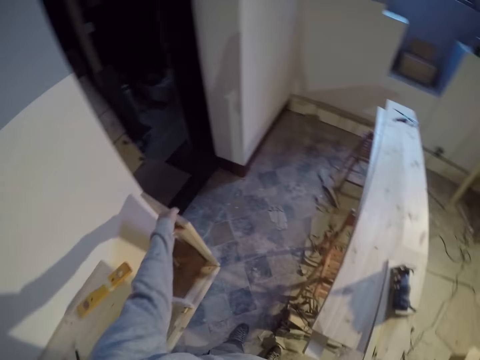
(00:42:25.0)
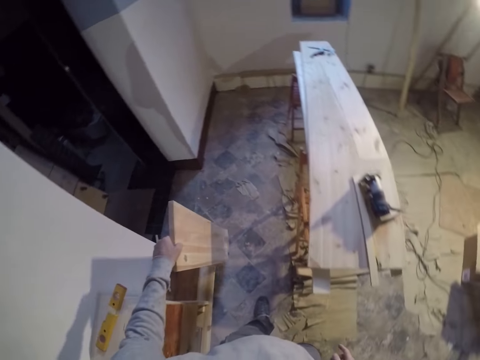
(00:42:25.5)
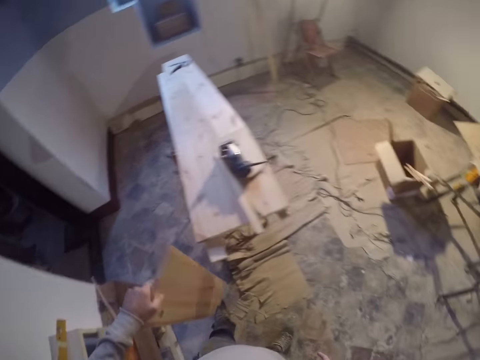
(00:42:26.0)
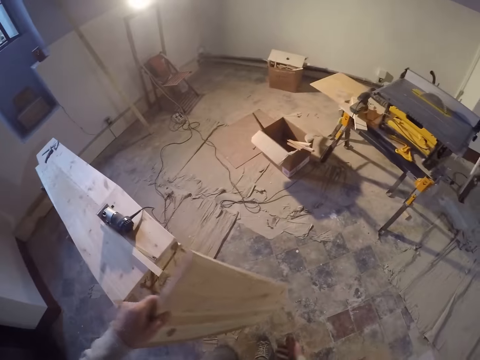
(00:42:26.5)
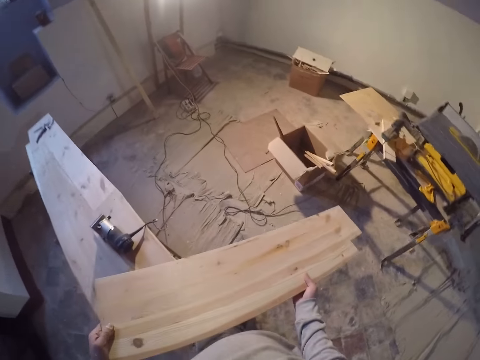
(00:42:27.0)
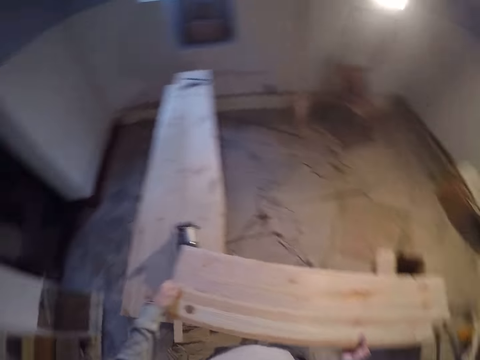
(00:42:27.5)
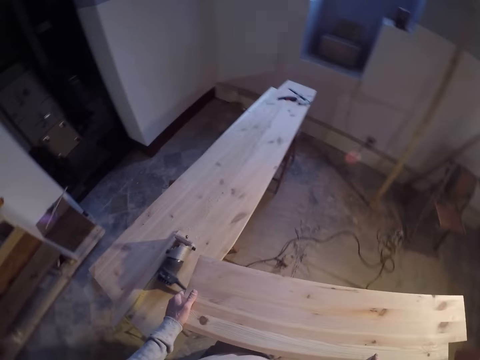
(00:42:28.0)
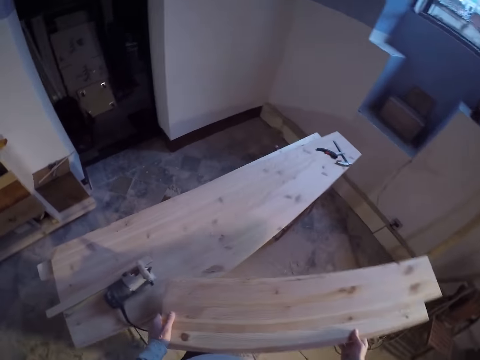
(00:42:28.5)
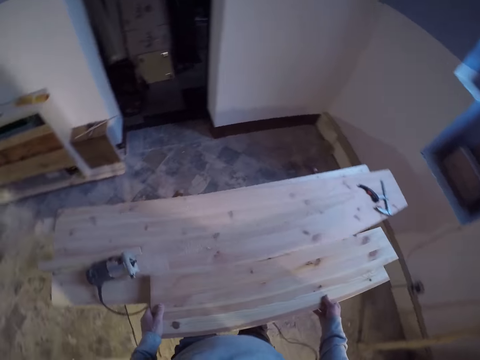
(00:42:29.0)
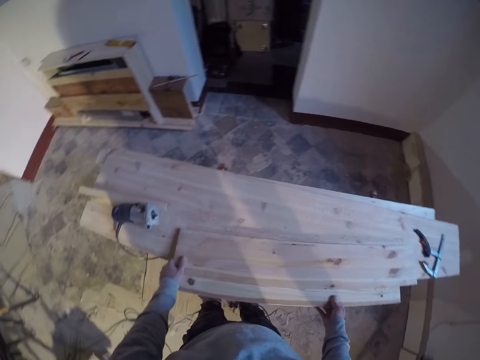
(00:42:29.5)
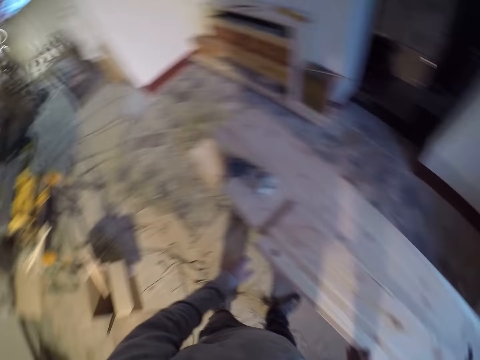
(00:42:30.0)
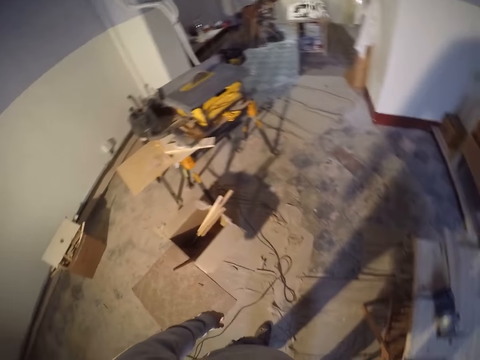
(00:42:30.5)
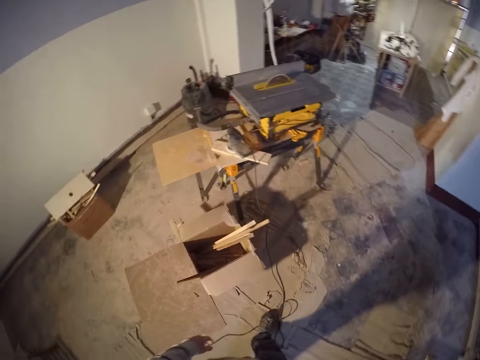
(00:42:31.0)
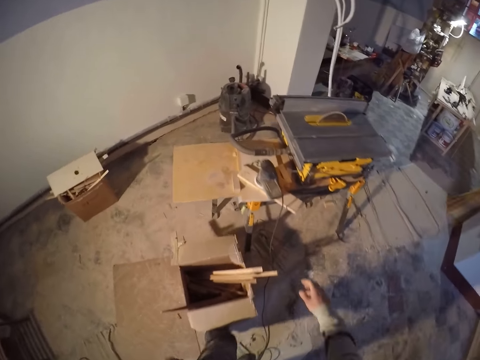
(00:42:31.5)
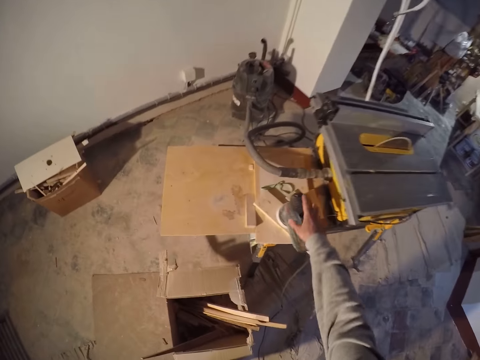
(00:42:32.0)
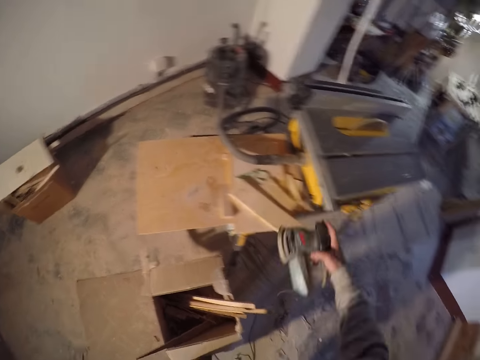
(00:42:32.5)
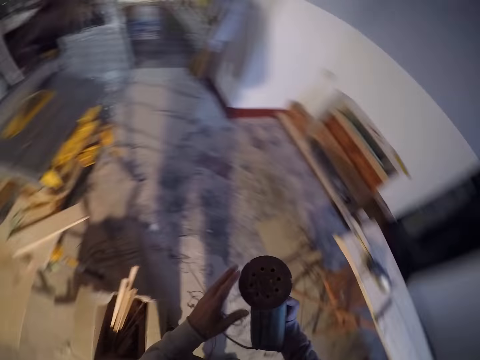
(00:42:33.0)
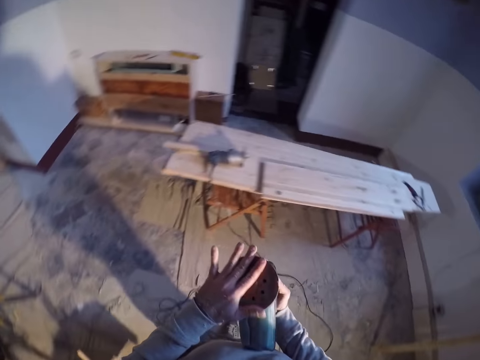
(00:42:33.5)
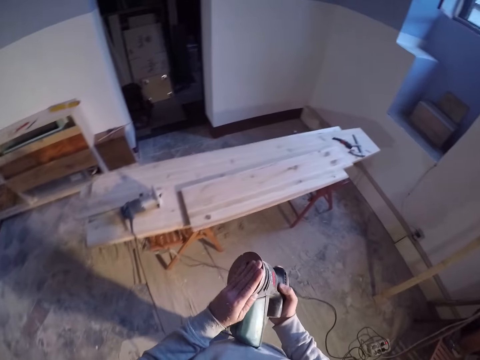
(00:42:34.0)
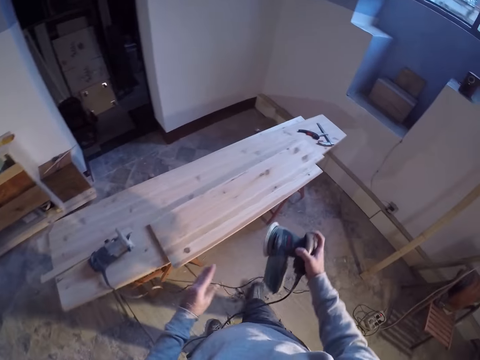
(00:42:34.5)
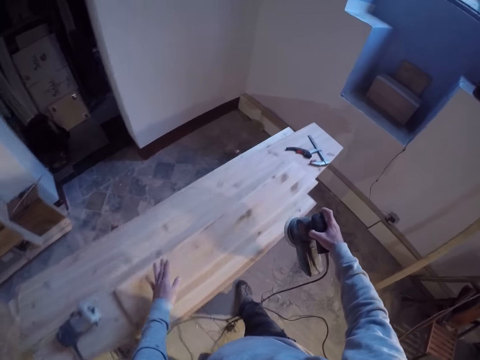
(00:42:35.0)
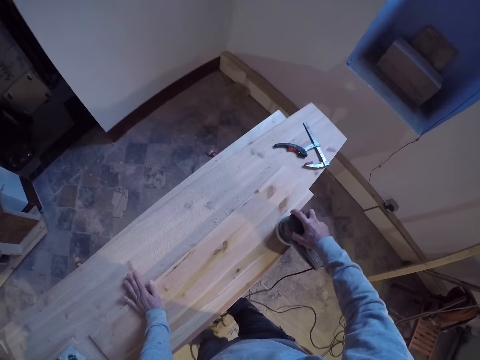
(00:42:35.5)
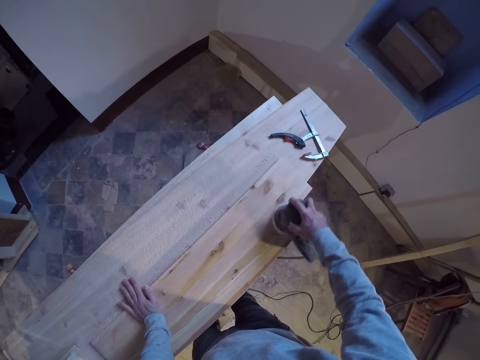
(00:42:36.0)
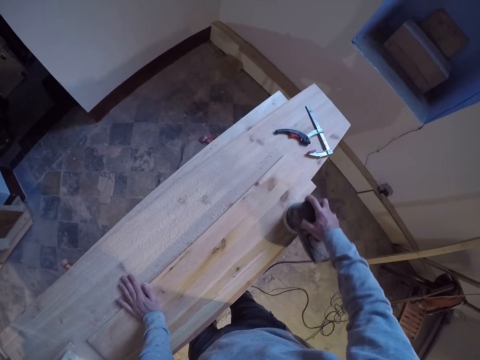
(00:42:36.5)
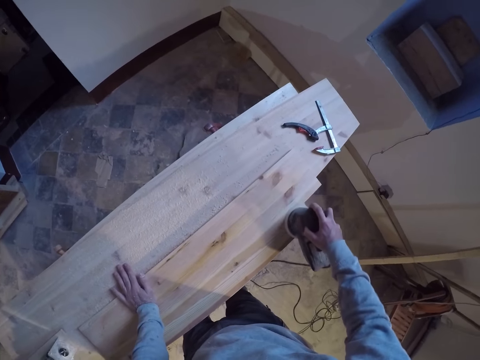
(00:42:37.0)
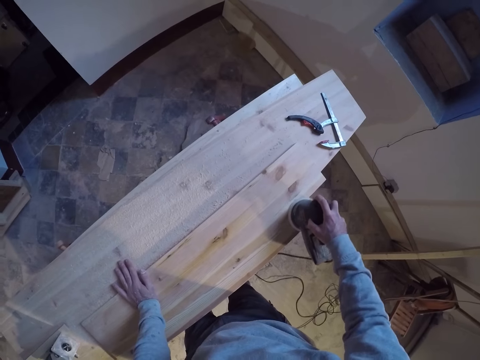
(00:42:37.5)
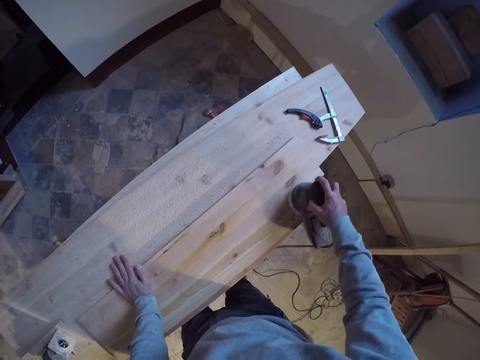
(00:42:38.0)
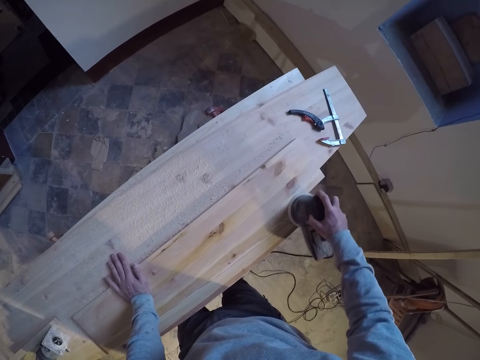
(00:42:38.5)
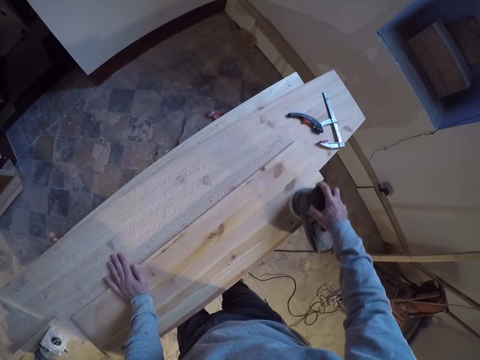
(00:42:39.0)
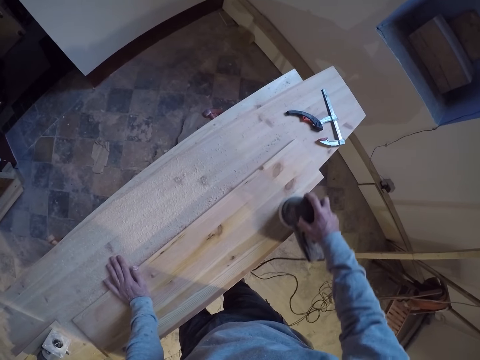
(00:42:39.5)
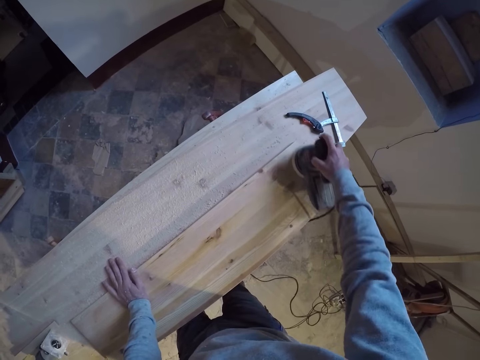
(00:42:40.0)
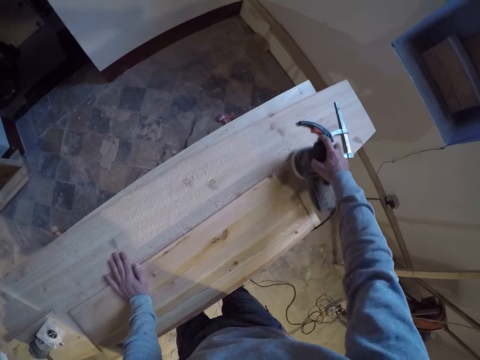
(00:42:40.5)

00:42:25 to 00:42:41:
The camera wearer carries the wood from the floor with his left hand. He picks up the wood. He holds the wood with both hands. He walks. He places the wood on the wood with both hands. He walks. He picks the sanding machine from the table saw machine with his right hand. He touches the sandpaper on the sanding machine with his left hand. He places his left hand on the wood. He sands the wood with the sanding machine in his right hand.

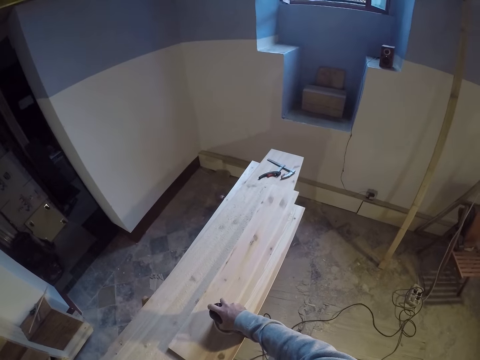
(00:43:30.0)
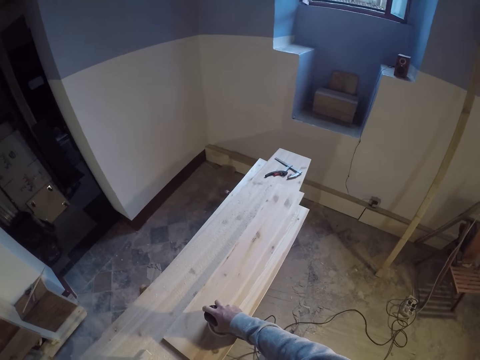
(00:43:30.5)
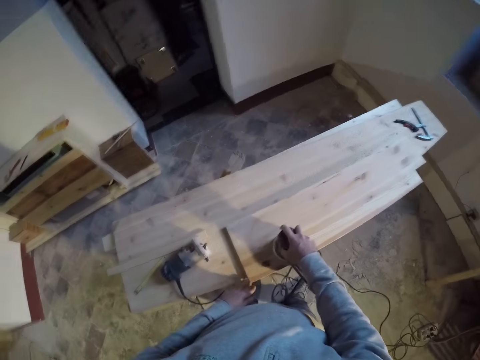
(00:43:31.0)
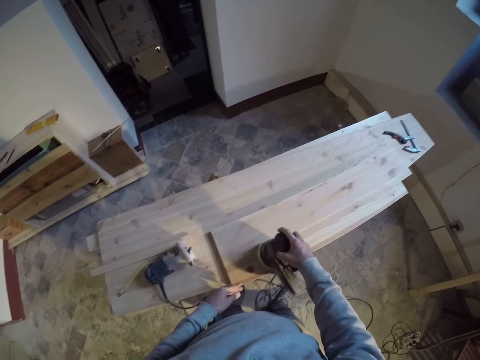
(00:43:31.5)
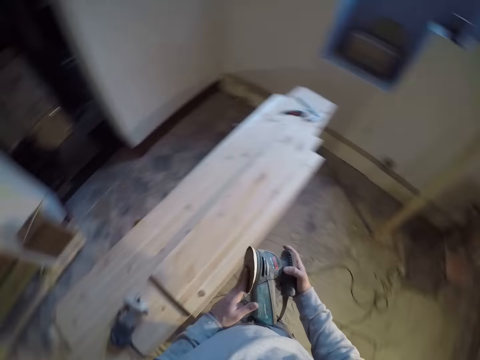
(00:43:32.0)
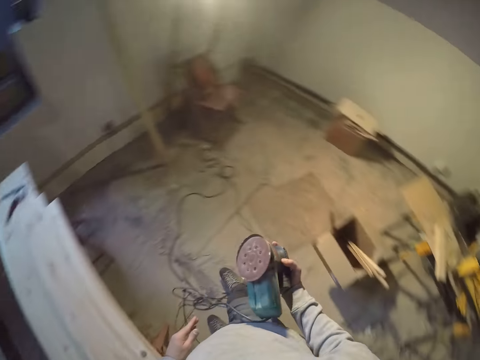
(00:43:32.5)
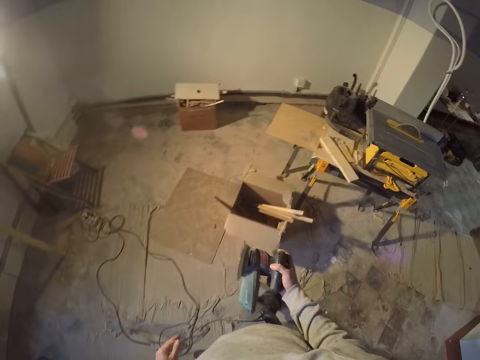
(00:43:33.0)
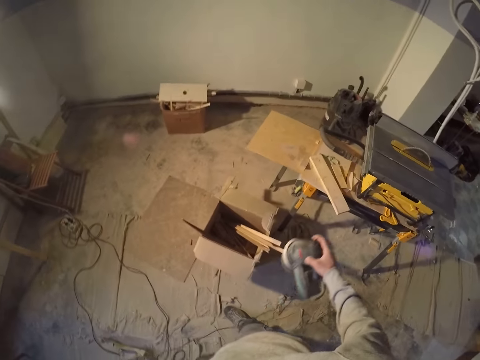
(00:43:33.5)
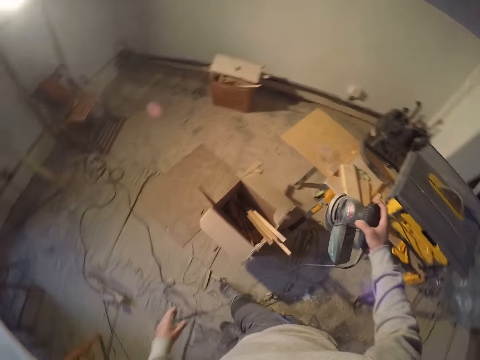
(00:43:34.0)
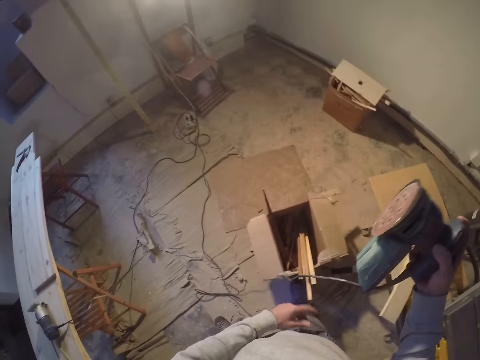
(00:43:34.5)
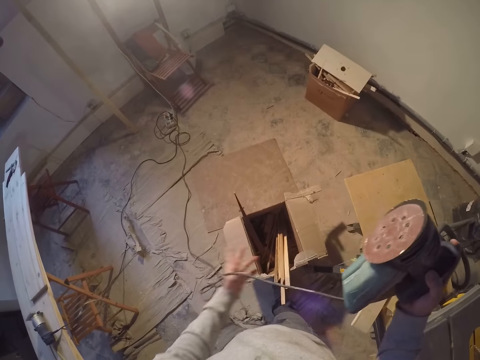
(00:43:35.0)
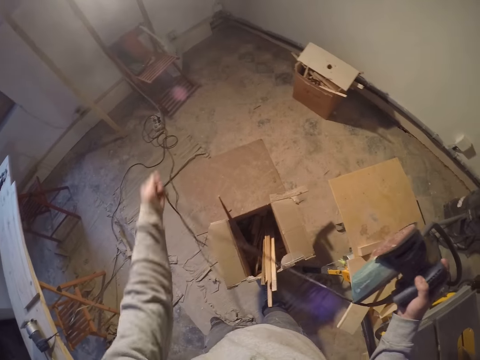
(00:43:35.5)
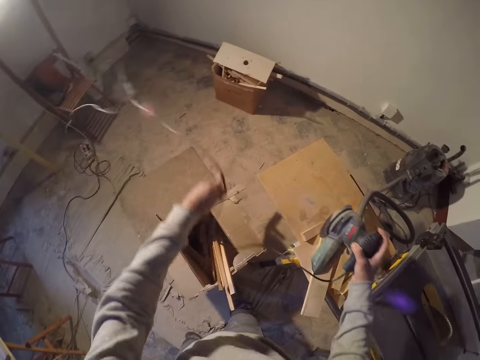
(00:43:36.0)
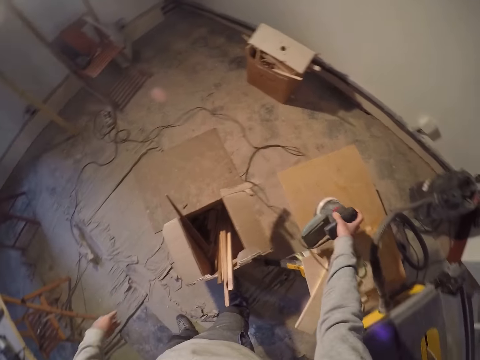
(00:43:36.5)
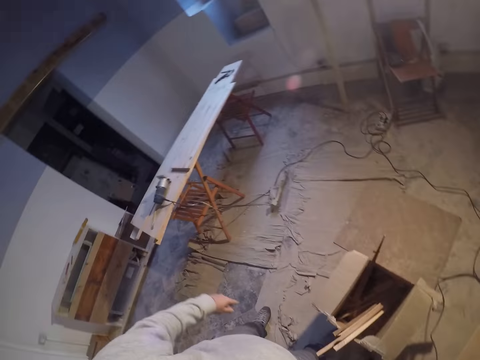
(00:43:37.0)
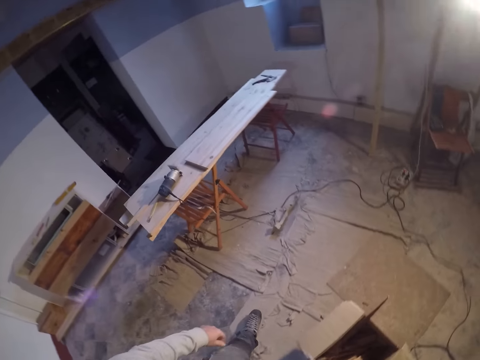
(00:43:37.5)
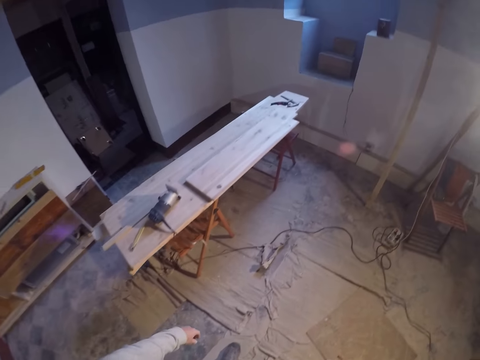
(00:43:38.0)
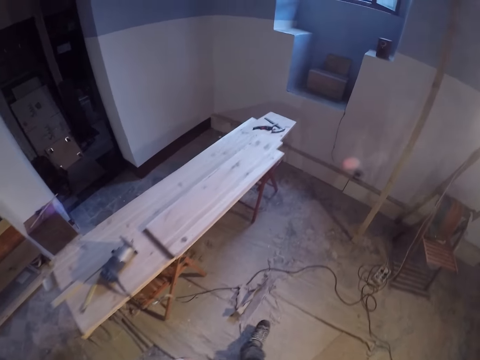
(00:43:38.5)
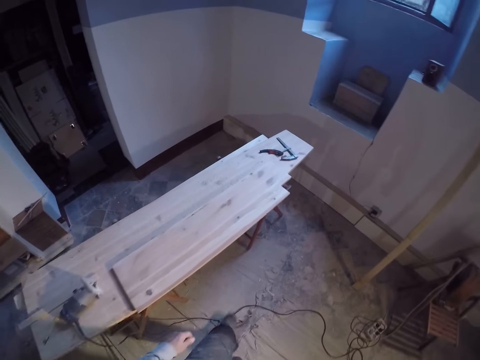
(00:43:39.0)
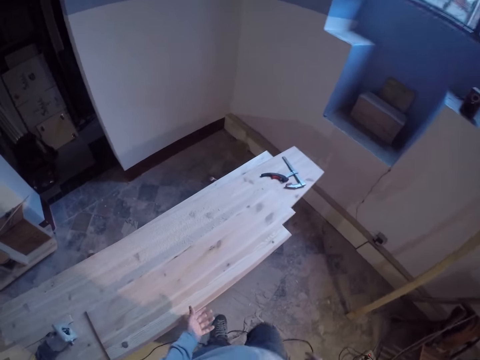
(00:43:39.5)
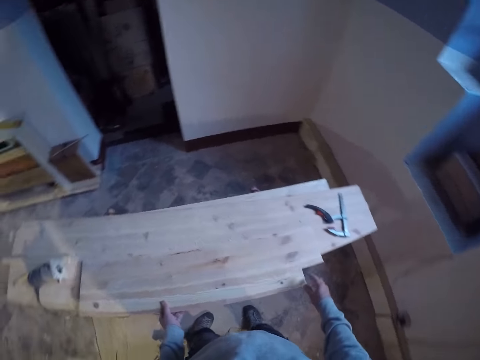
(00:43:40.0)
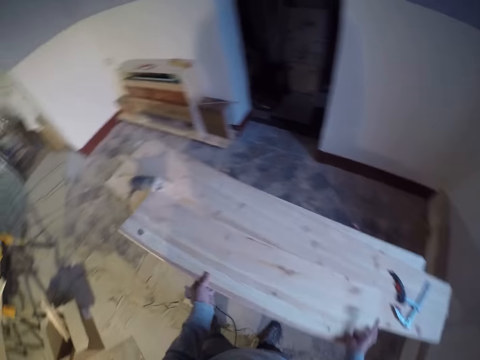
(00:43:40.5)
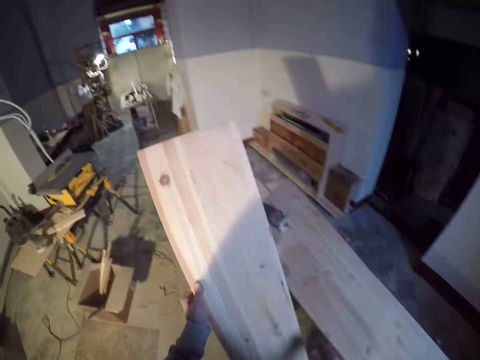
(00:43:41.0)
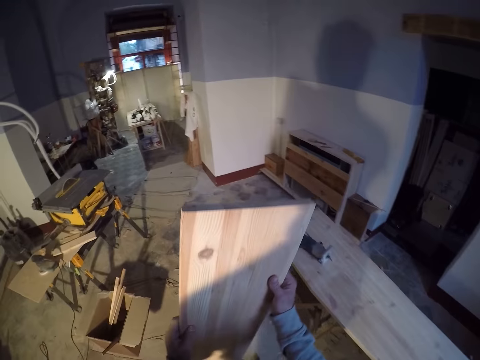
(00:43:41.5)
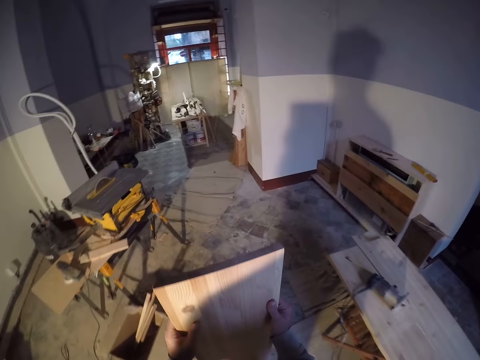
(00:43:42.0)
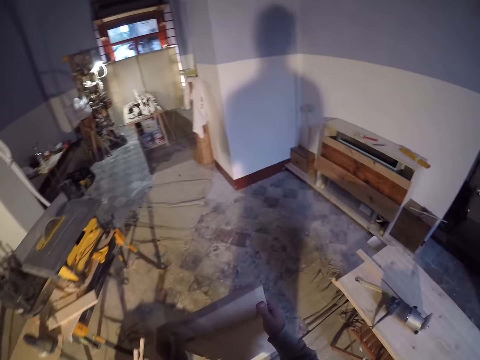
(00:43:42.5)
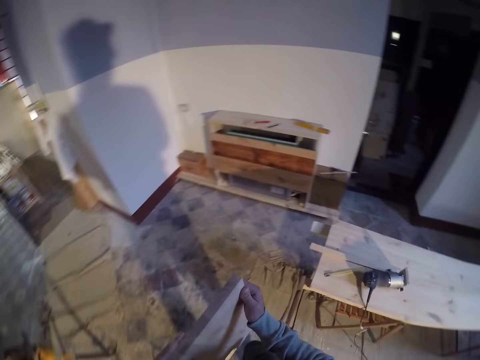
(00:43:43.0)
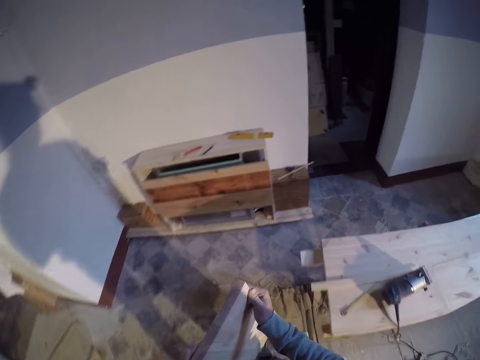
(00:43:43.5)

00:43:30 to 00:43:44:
The camera wearer touches the sanding machine with his left hand. He walks. He flips the sanding machine wire with his left hand. He drops the sanding machine in the table saw with his right hand. He walks. He touches the wood with his left hand. He carries the wood with his hands. He picks up the wood. He walks.
